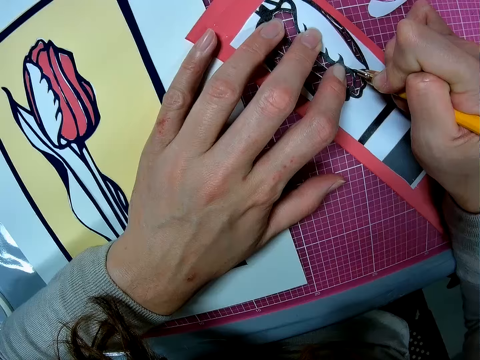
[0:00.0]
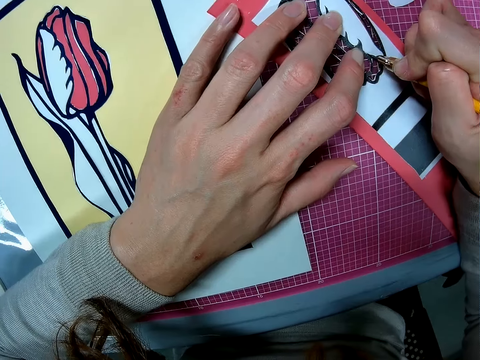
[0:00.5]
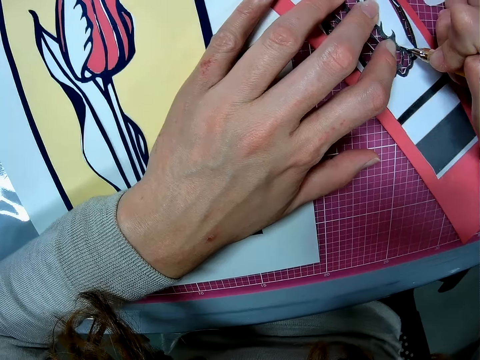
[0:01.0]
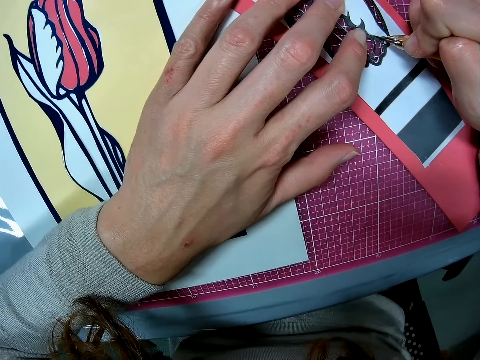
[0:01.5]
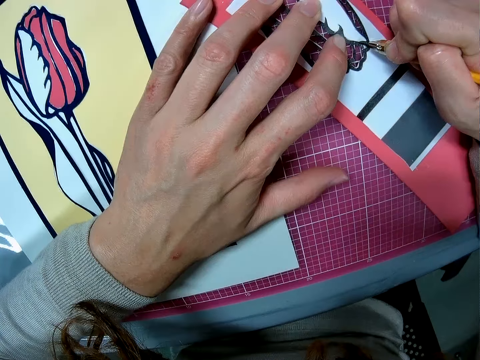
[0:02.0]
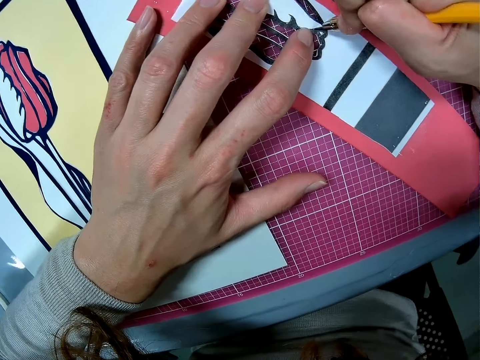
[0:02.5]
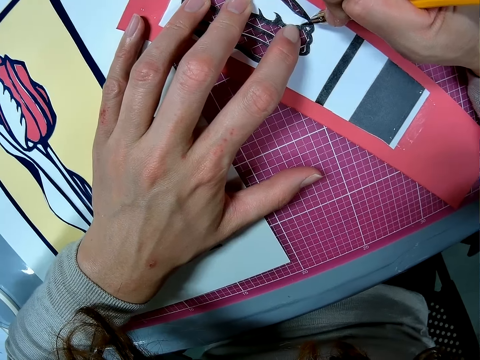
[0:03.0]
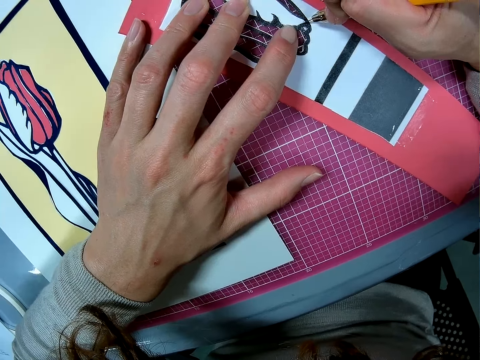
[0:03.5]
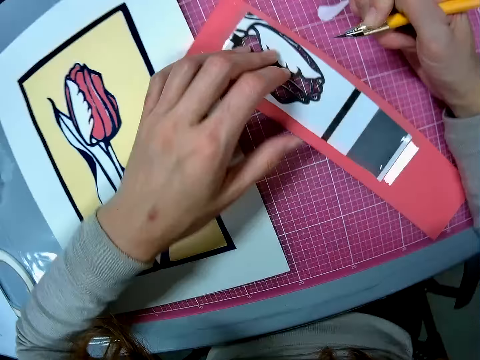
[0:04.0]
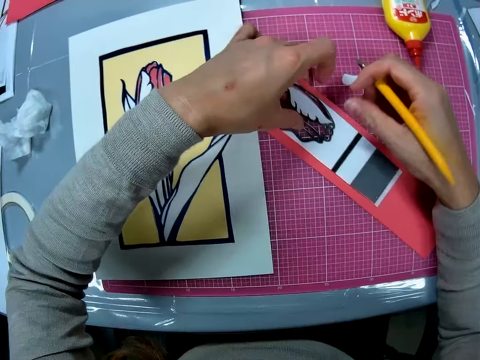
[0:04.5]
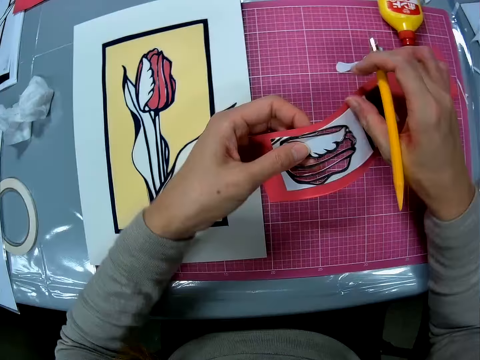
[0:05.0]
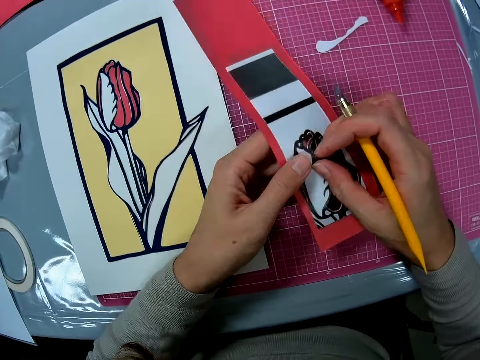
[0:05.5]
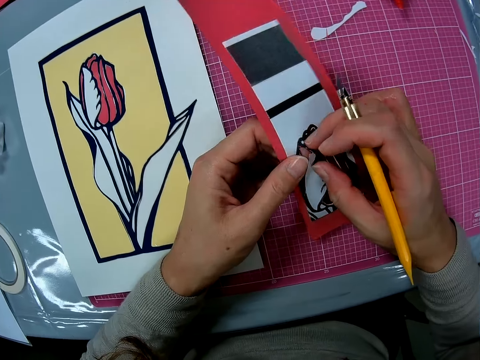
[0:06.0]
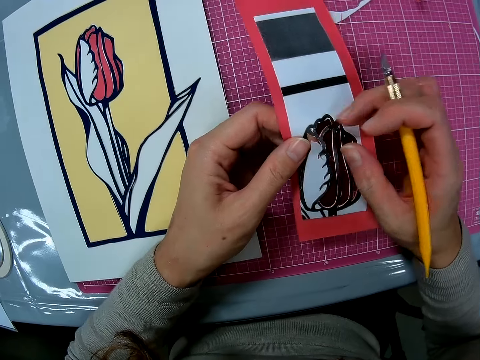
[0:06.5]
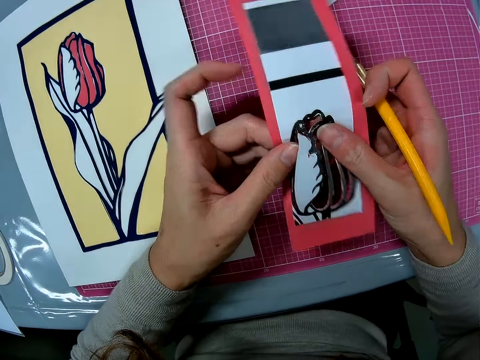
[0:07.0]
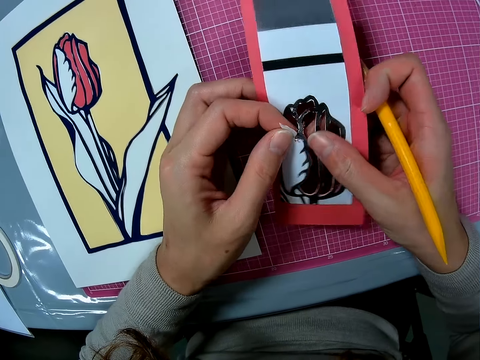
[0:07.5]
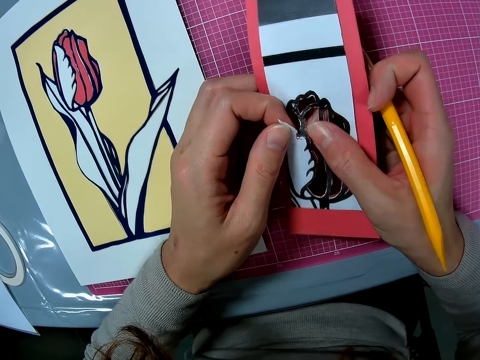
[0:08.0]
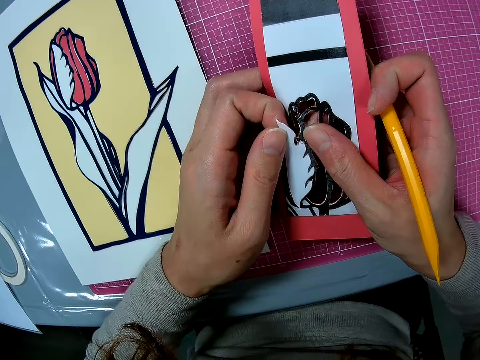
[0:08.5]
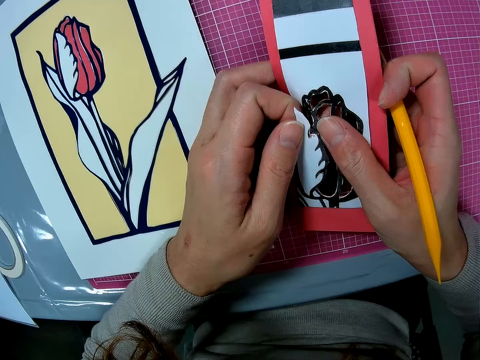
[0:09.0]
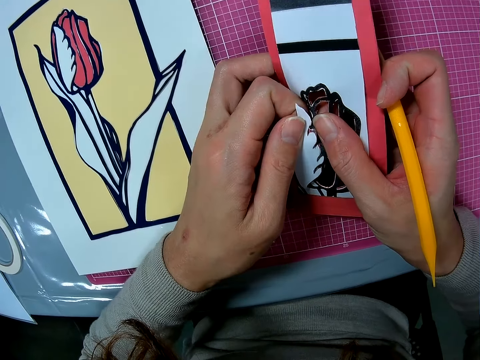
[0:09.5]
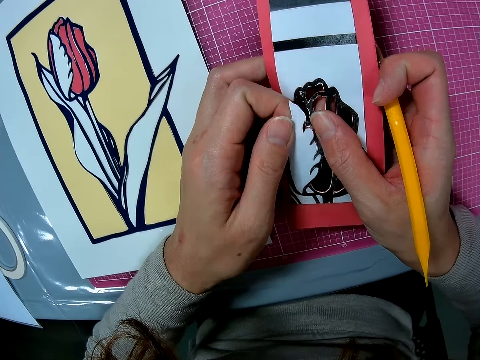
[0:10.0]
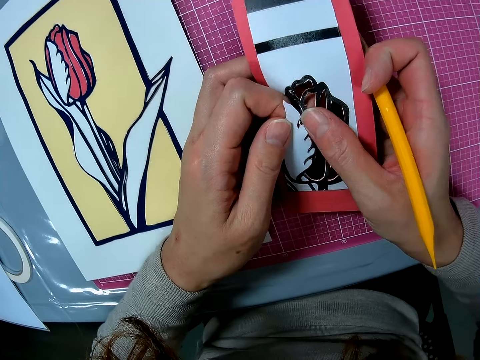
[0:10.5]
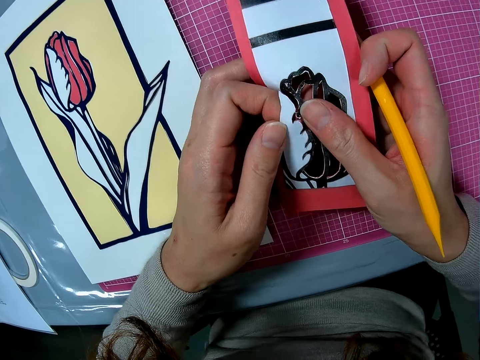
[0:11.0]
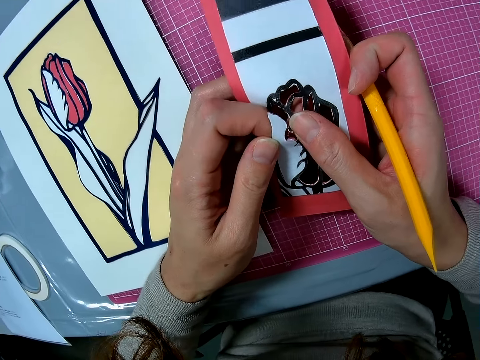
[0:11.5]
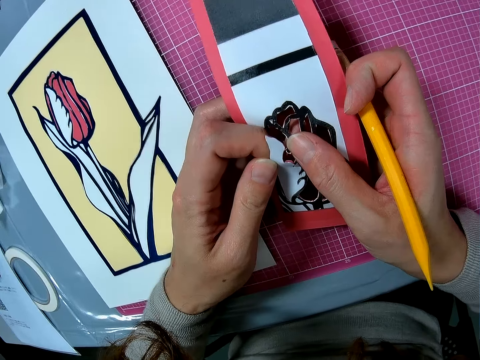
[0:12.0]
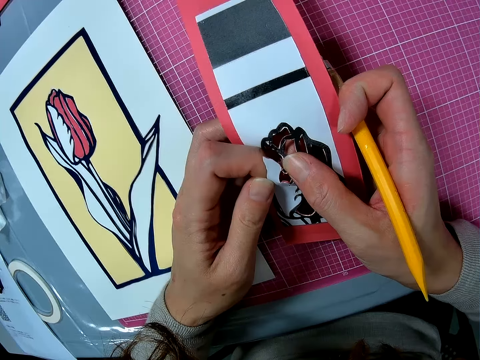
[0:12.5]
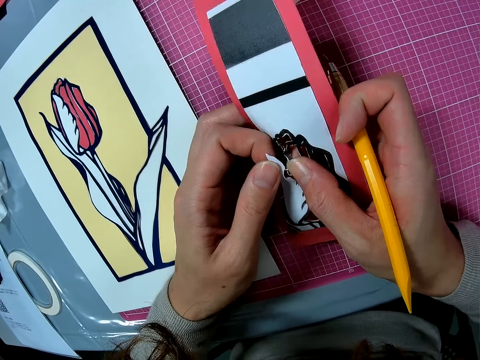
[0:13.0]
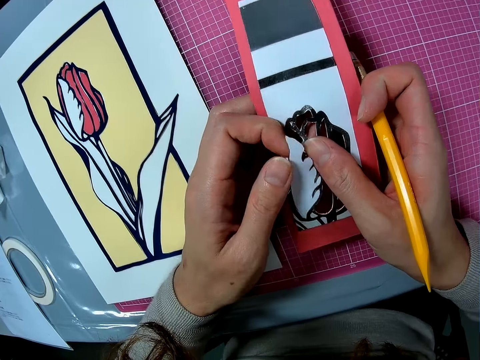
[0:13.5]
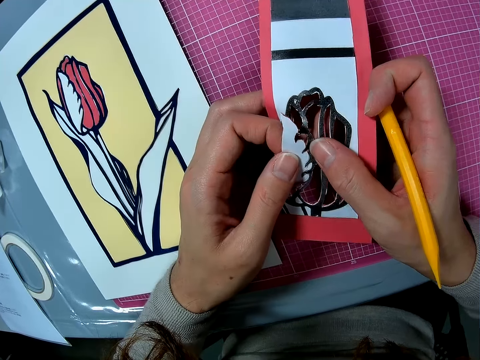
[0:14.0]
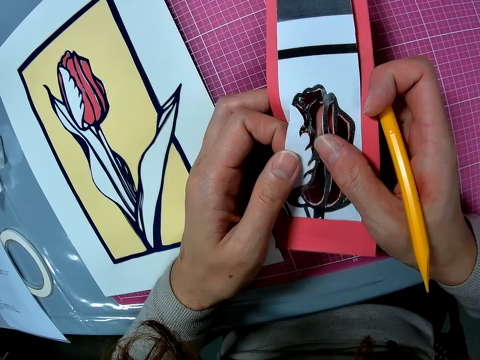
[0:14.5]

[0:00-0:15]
The camera wearer cuts a part of a colored material or card stock on the table with a cutter or hobby knife. They pick up the card stock. They remove the cut piece of paper from the card stock.

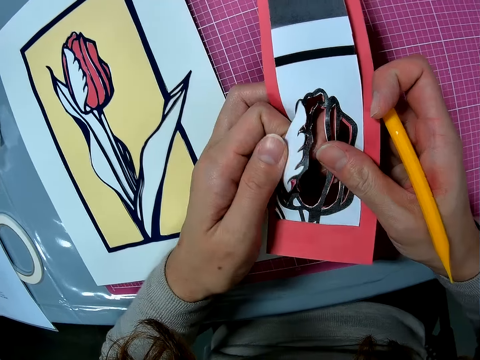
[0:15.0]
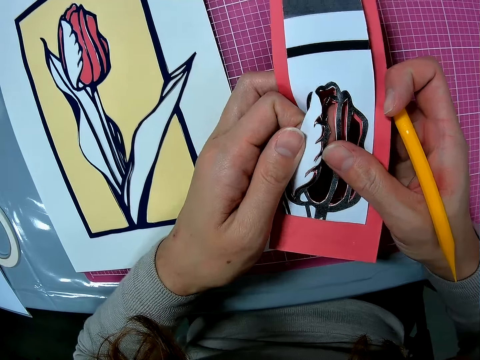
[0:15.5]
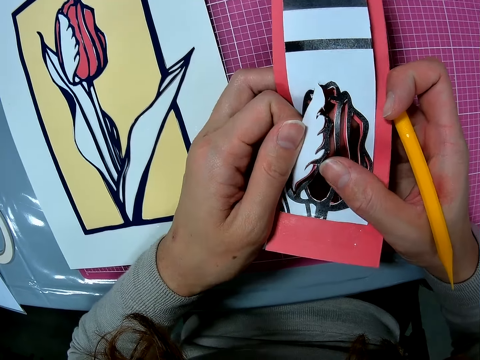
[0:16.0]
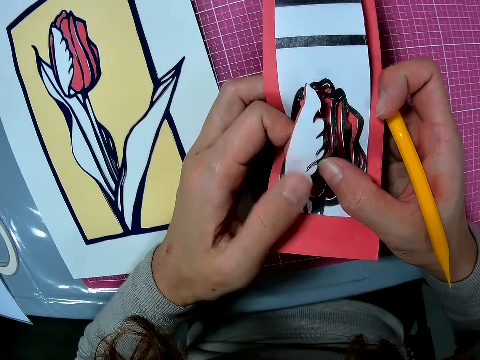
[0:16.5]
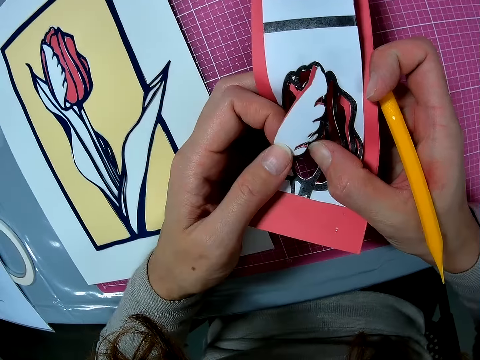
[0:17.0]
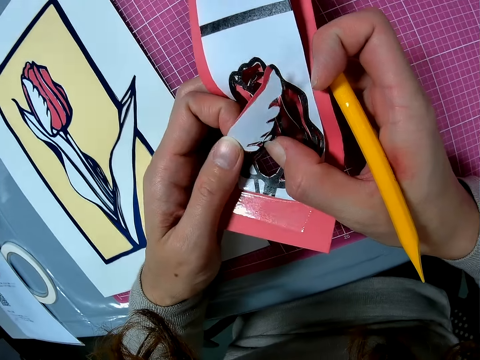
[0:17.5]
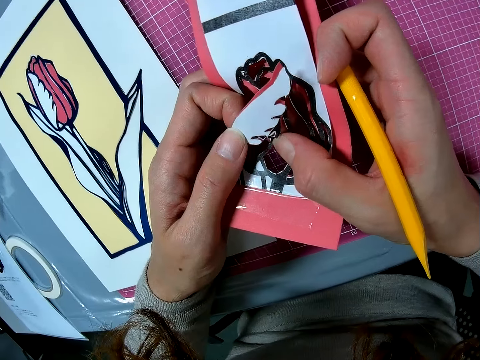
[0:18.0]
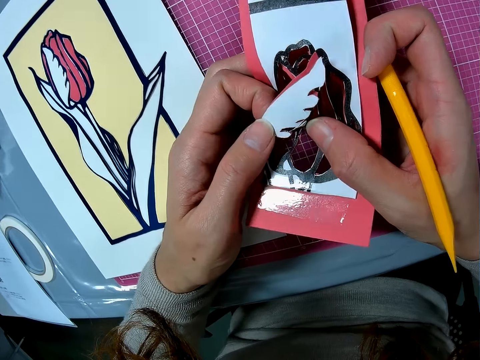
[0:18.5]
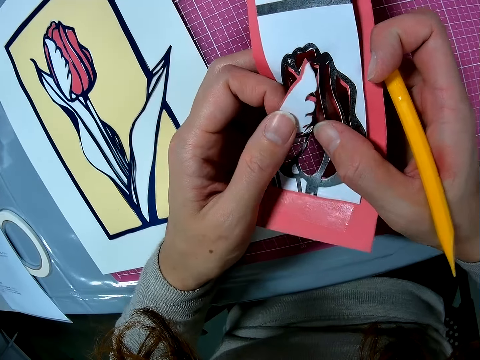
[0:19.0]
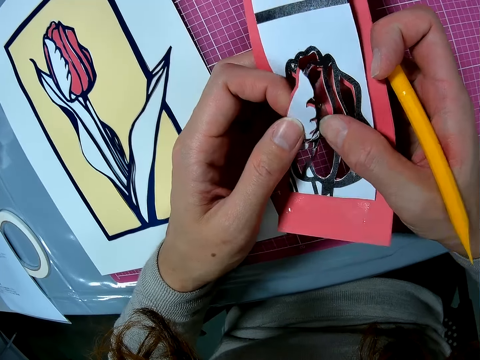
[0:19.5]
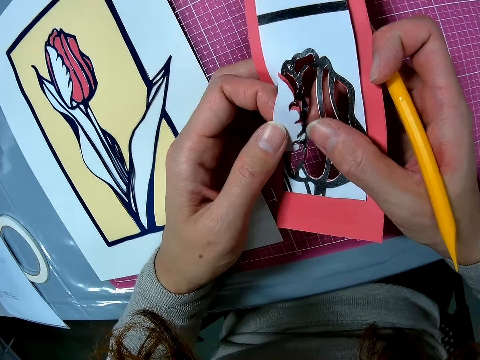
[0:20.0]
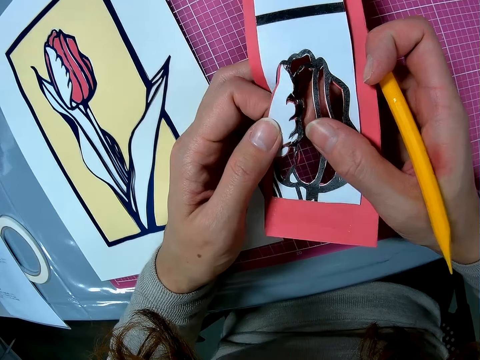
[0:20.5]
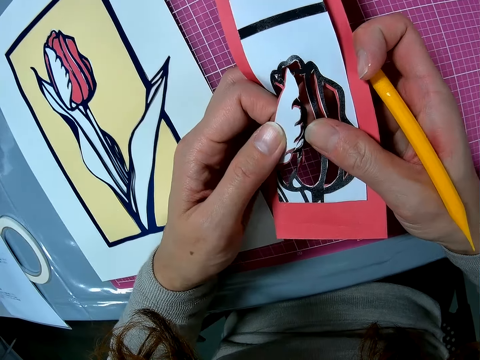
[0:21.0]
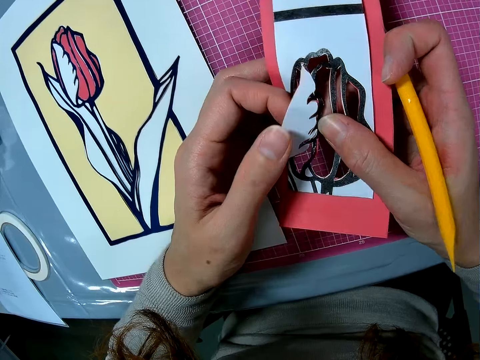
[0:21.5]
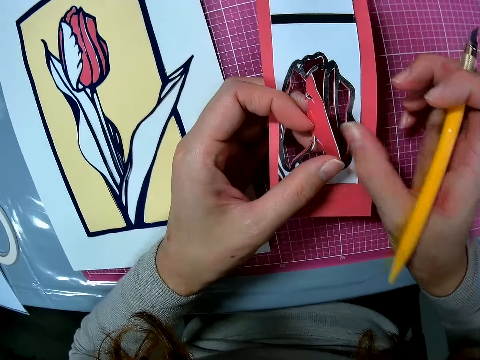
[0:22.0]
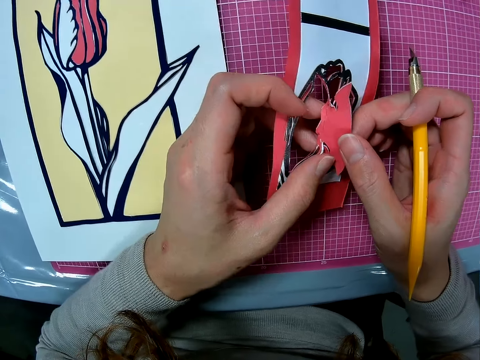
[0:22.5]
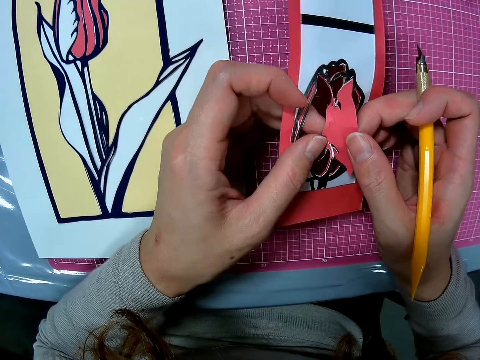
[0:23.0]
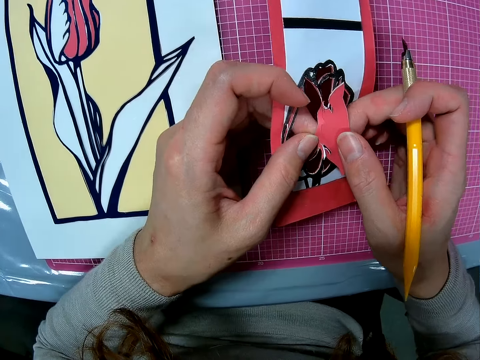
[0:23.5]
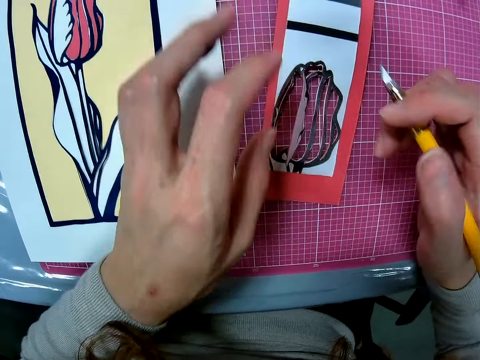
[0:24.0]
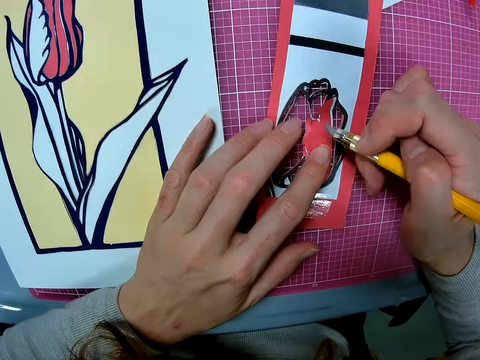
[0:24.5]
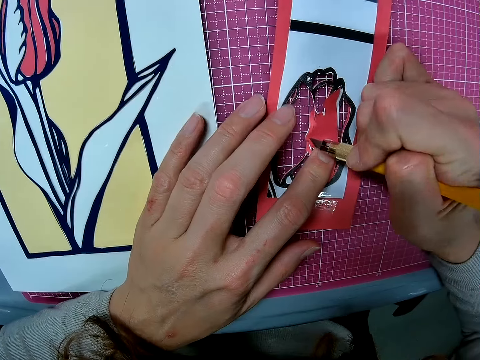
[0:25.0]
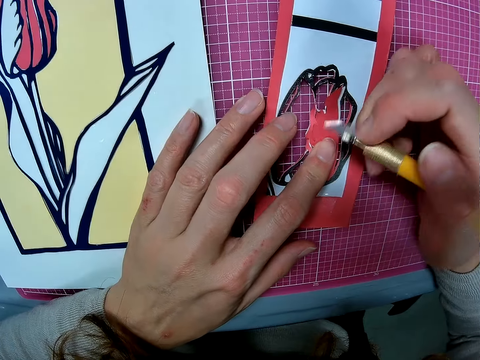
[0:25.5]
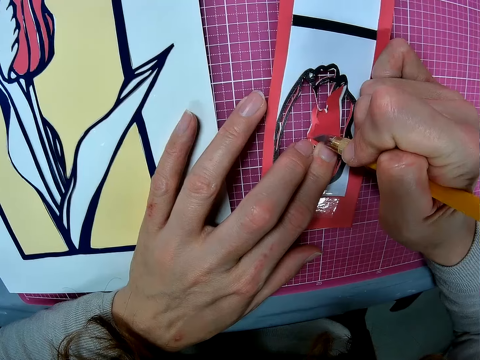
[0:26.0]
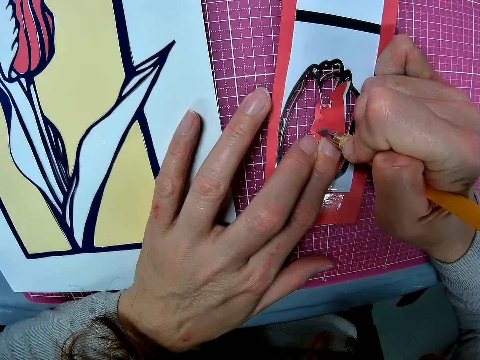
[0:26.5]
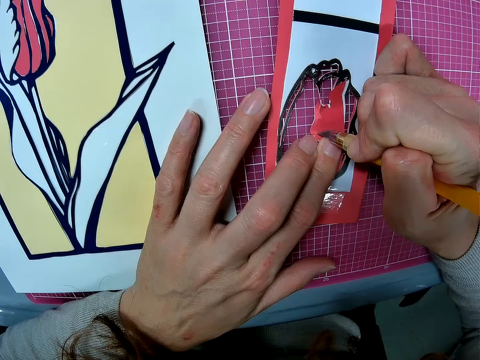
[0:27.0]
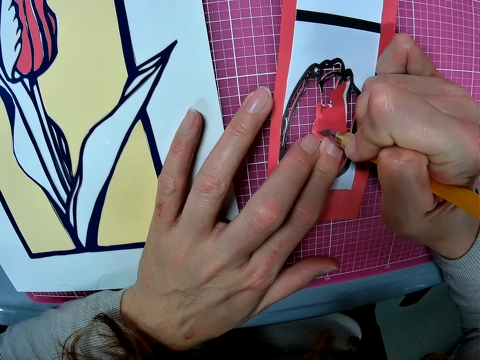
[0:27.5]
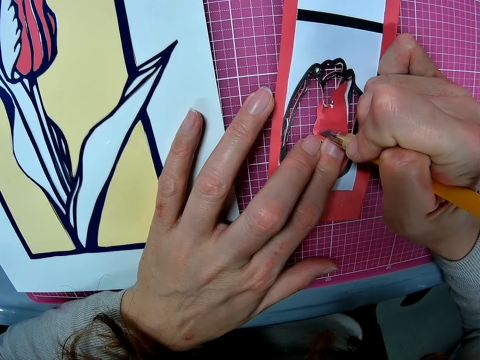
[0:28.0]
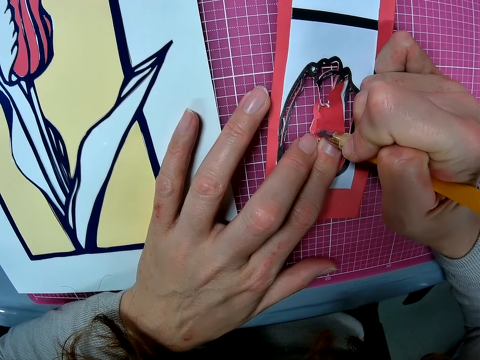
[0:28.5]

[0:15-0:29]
The camera wearer places the card stock on a cutting mat. They adjust the hobby knife and cut the card stock.
